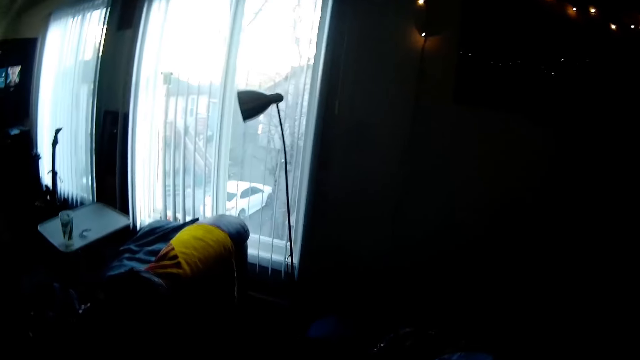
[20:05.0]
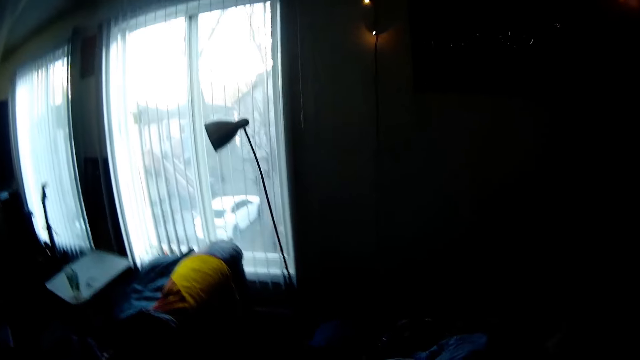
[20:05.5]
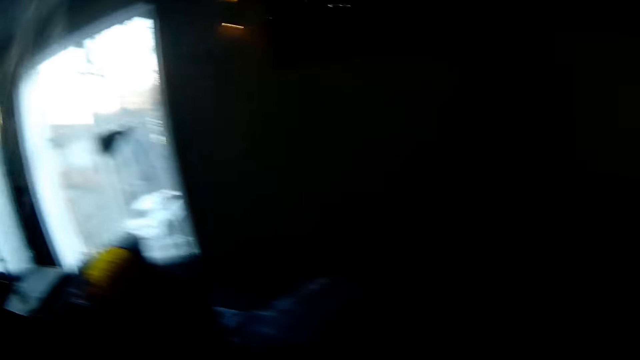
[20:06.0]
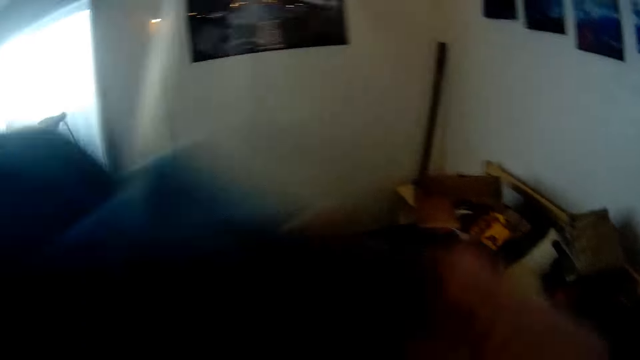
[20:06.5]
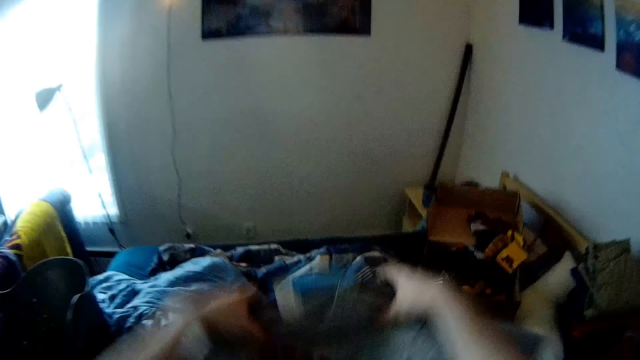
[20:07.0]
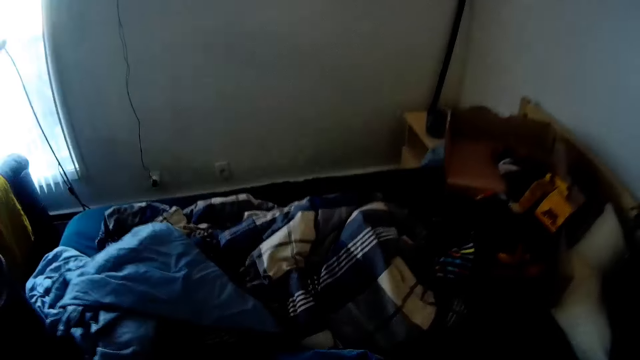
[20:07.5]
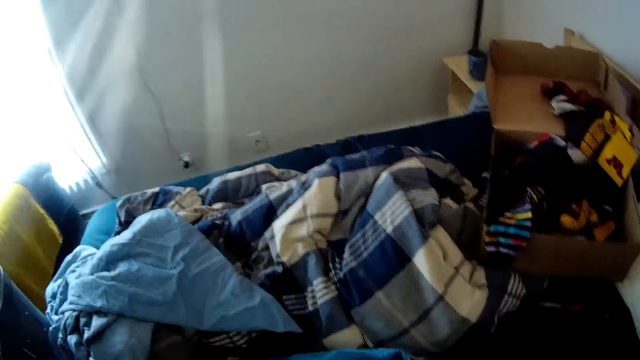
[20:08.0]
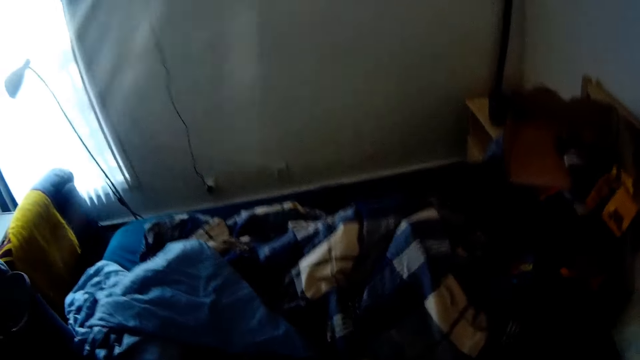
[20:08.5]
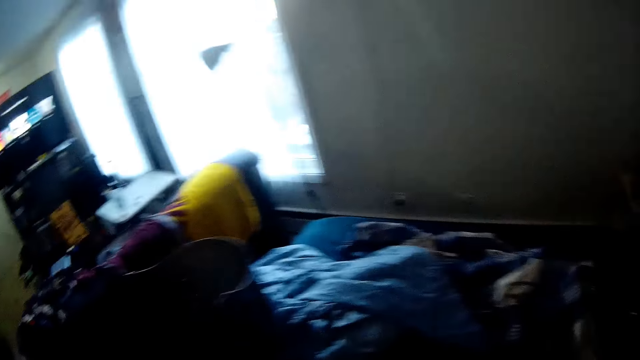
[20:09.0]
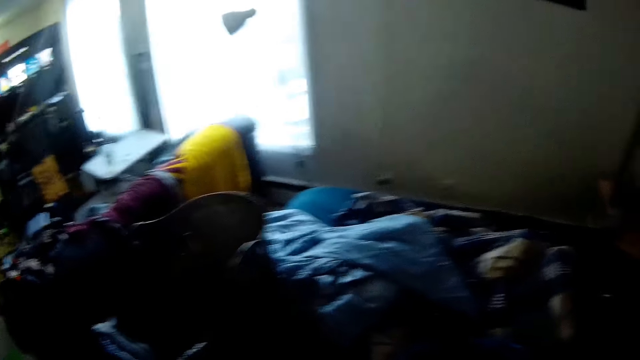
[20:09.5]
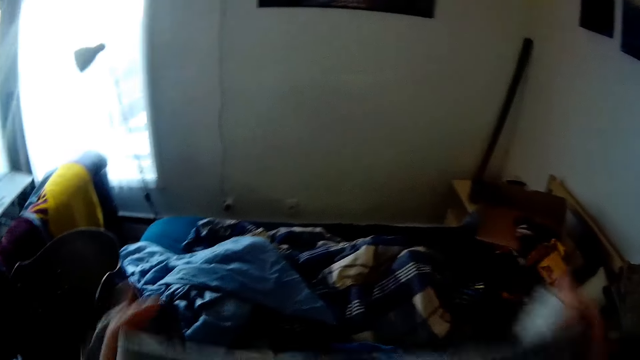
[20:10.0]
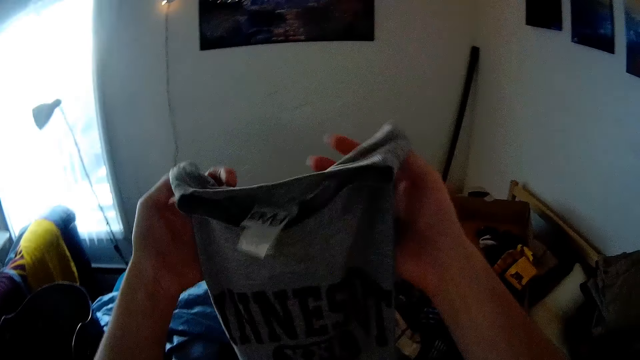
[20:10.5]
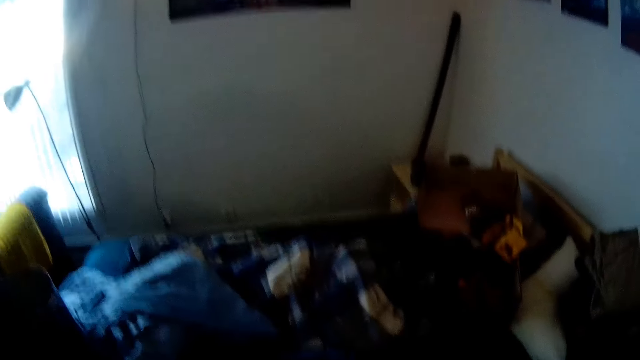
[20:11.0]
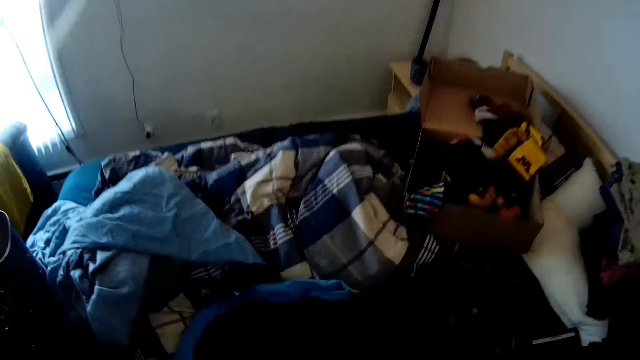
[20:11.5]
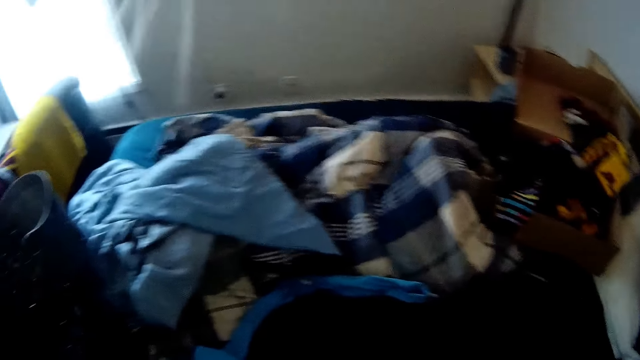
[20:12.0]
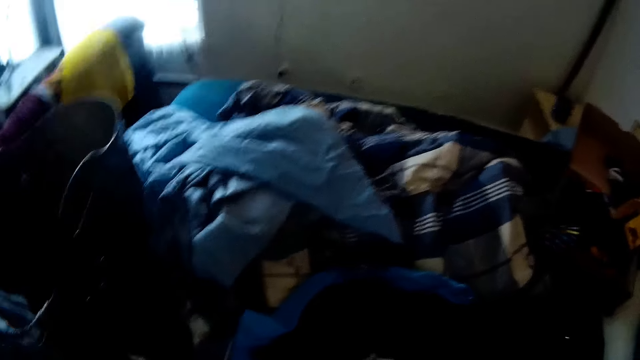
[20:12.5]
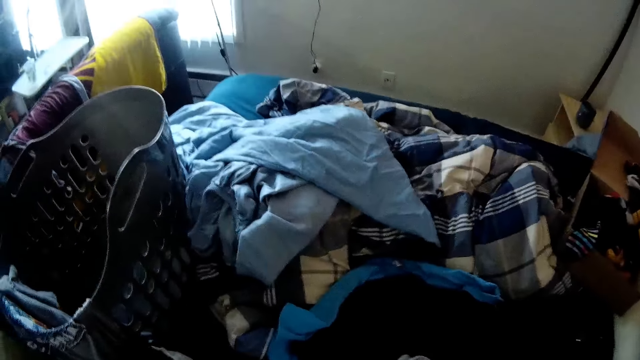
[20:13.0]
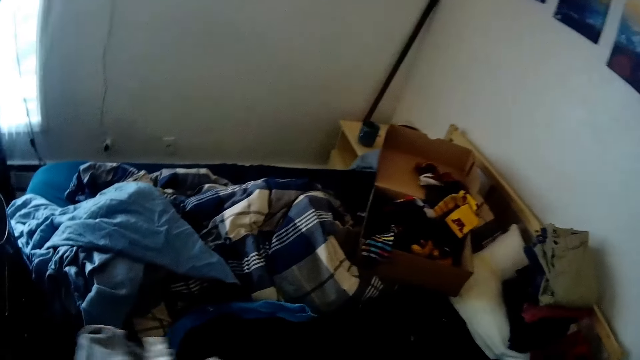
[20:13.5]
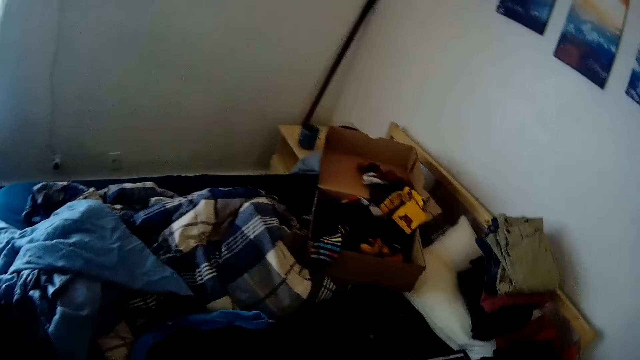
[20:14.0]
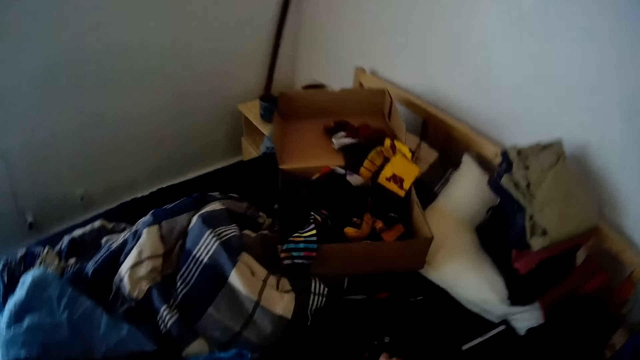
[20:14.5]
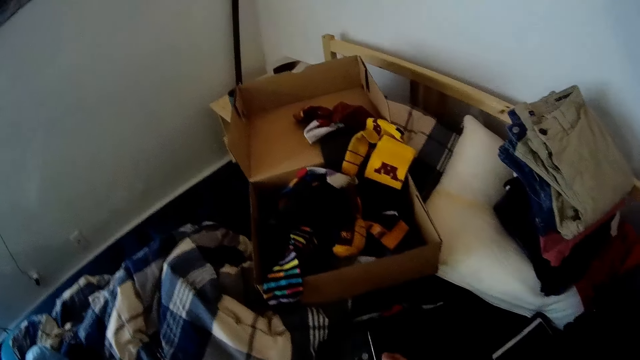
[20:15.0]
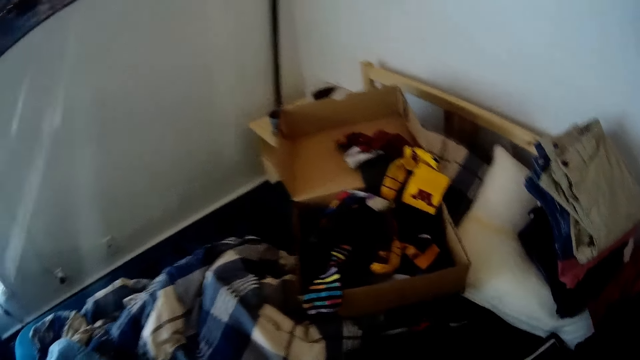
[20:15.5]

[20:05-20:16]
The camera wearer holds pieces of shirt with both hands and drops the pieces of shirt on the bed. They hold a gray shirt with both hands and fold the gray shirt with both hands.

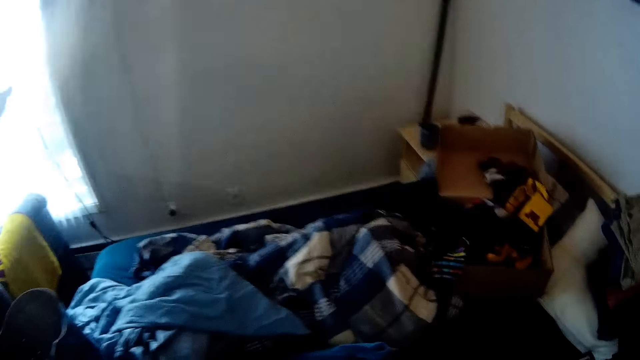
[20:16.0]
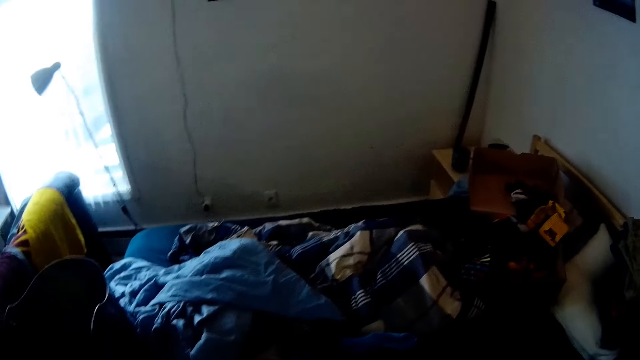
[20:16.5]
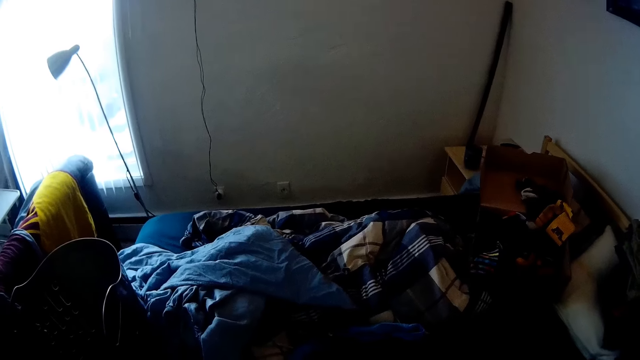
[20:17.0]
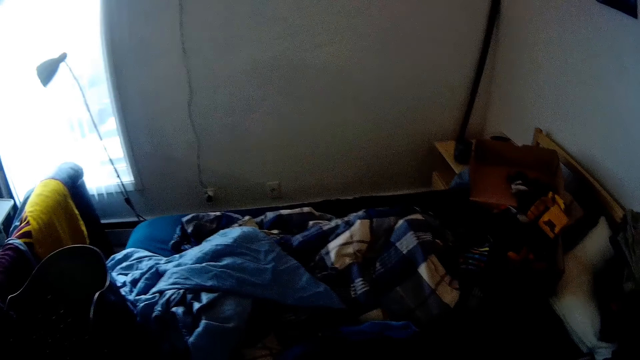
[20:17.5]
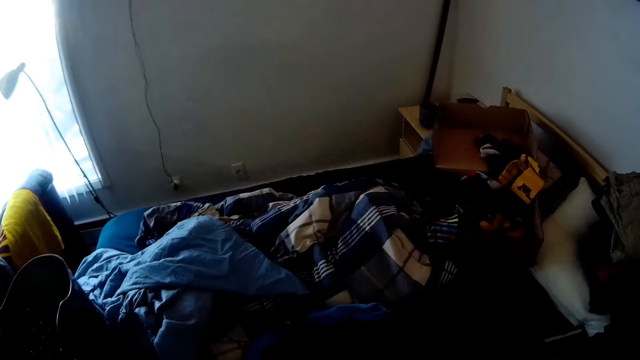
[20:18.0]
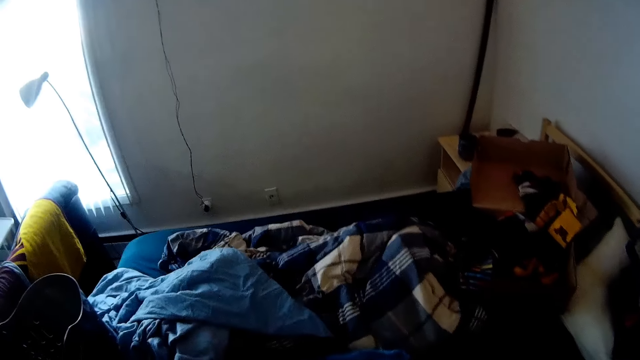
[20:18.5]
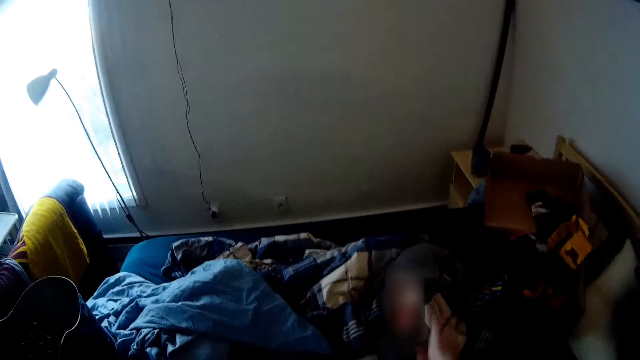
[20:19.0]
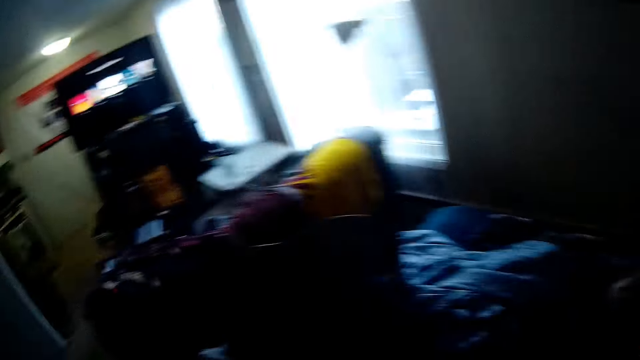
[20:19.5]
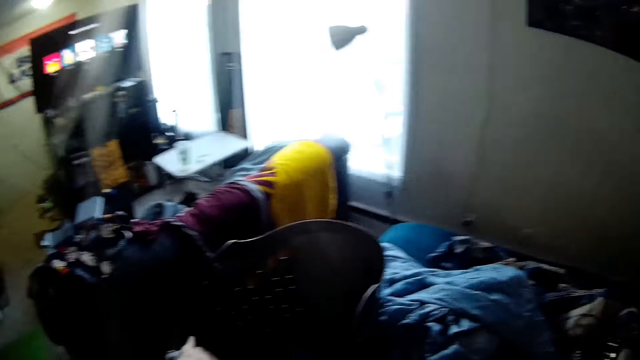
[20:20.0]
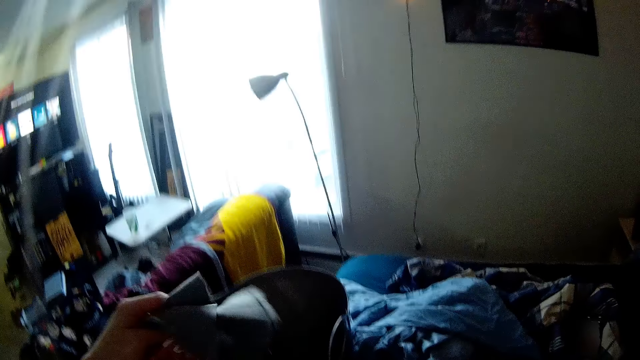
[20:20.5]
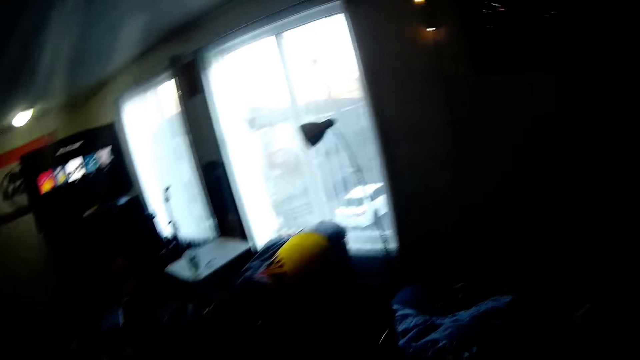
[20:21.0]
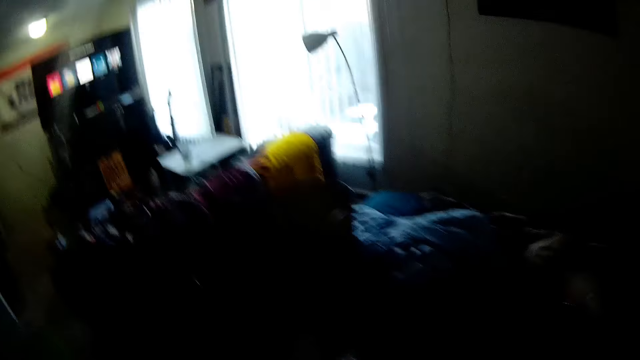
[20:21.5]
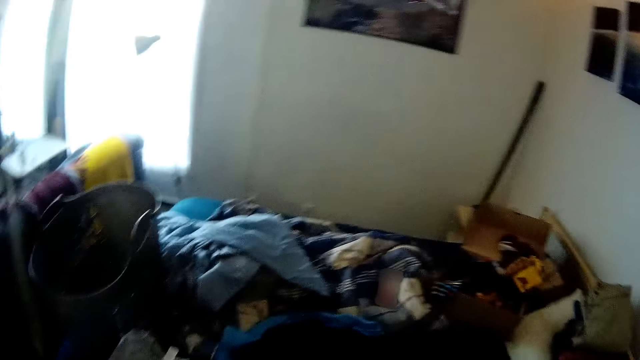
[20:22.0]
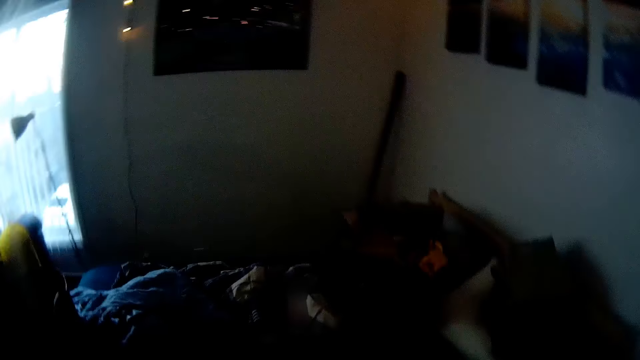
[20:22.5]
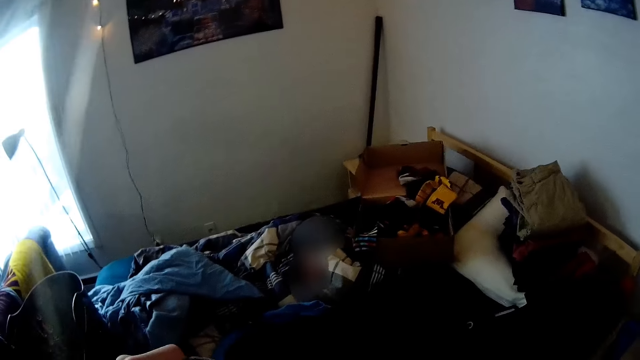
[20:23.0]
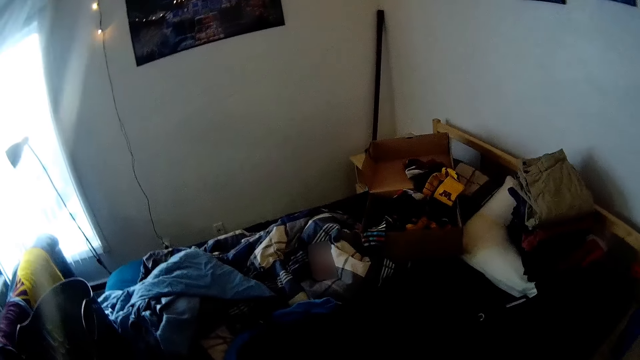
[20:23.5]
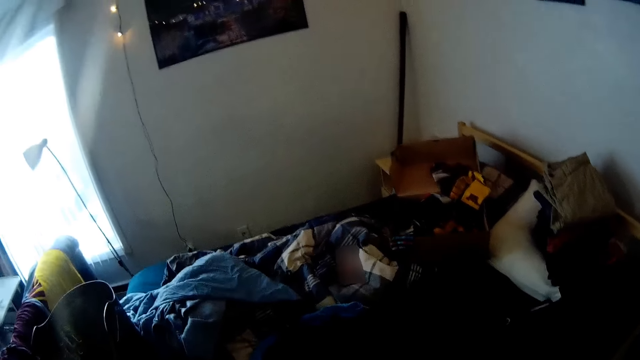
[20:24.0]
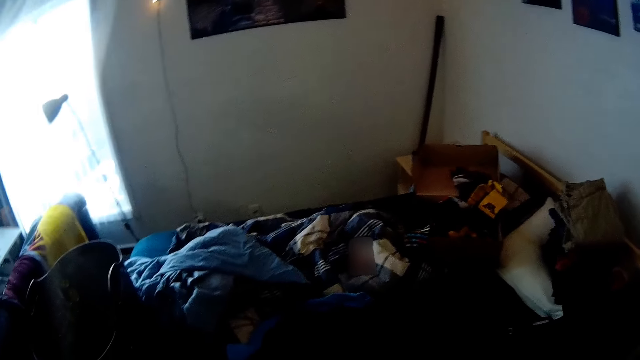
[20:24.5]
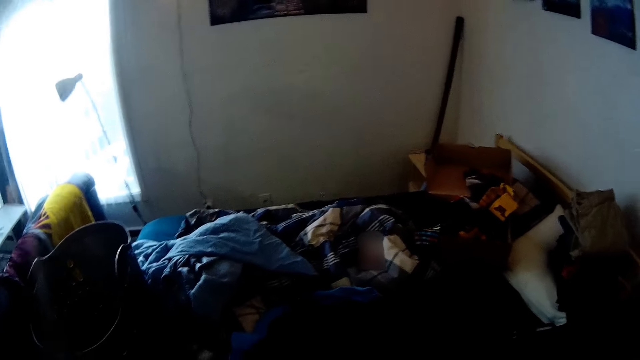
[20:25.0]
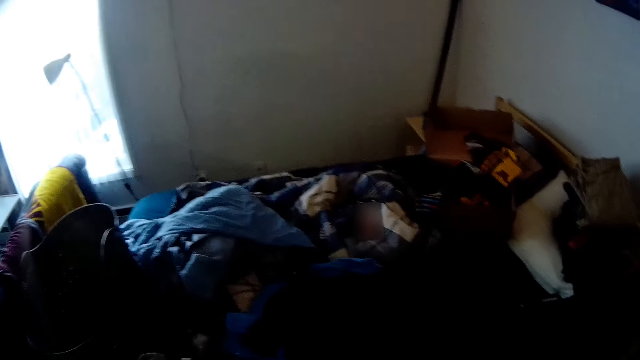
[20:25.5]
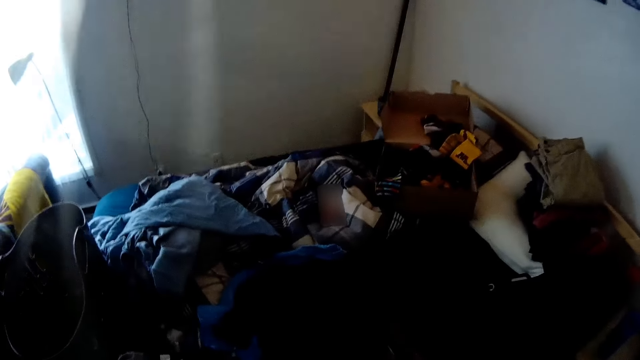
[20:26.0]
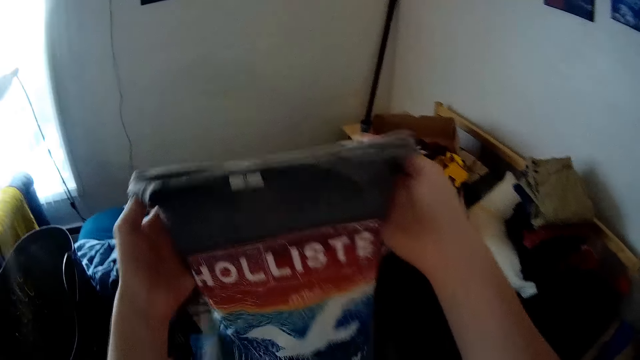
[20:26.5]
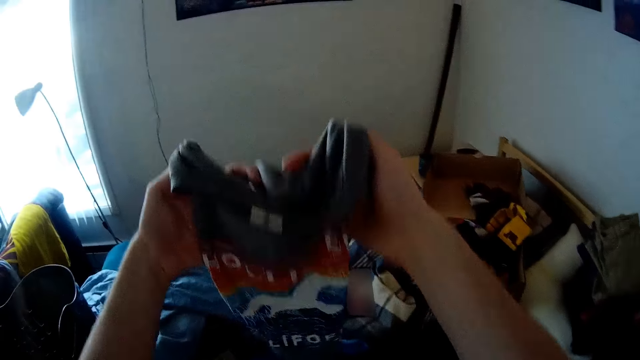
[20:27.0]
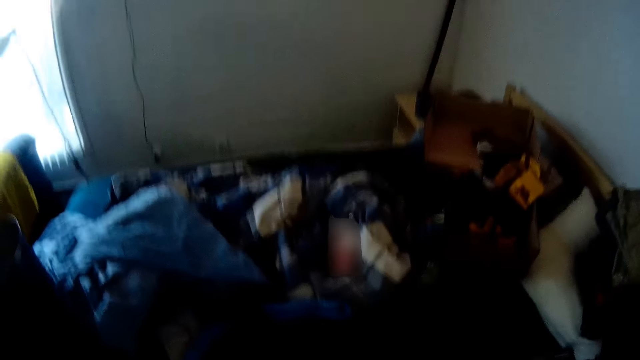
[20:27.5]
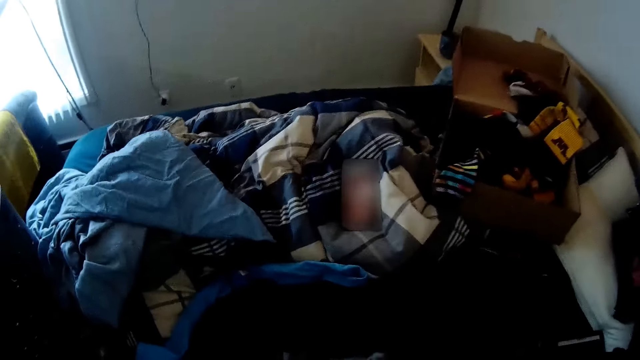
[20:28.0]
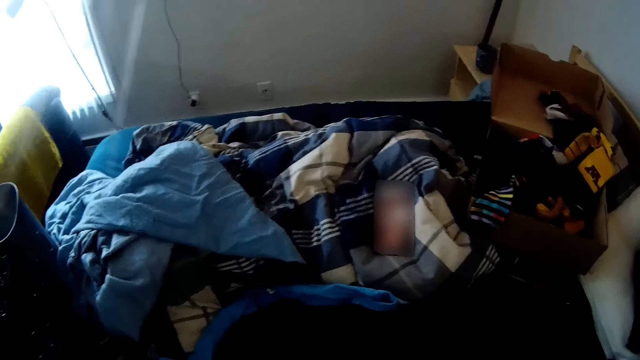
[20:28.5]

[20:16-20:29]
The camera wearer drops a mobile phone on the bed with his right hand. He picks up a second gray shirt with his left hand from the bed. He holds the second gray shirt with both hands and folds the second gray shirt with both hands.
